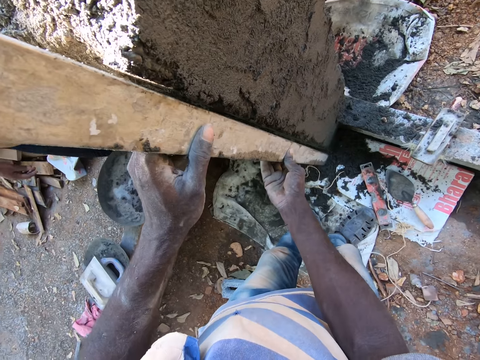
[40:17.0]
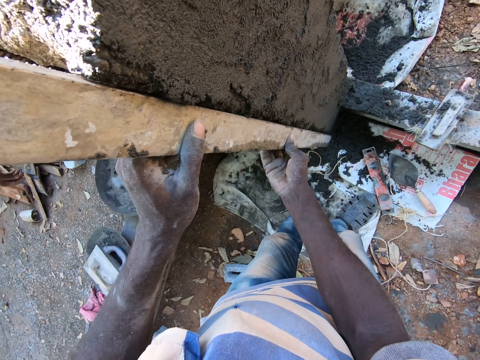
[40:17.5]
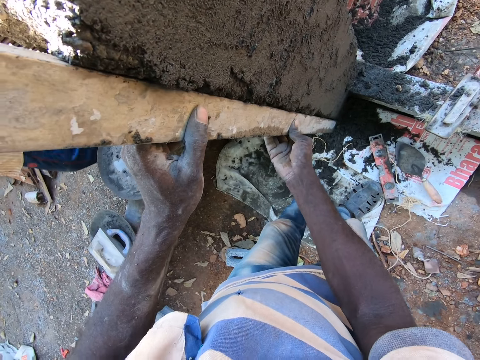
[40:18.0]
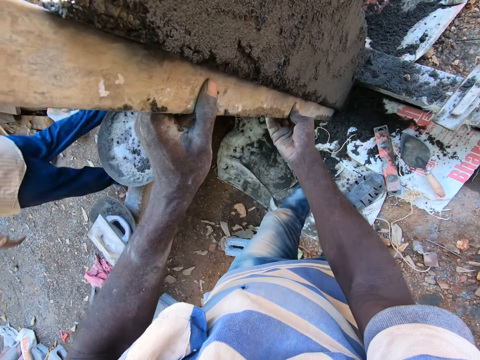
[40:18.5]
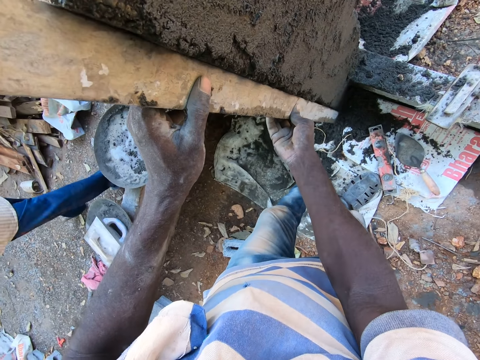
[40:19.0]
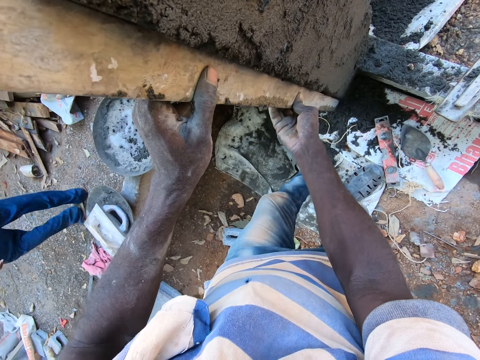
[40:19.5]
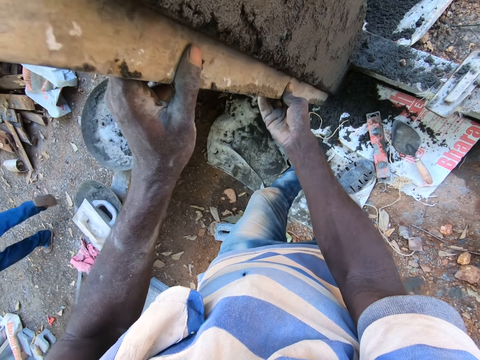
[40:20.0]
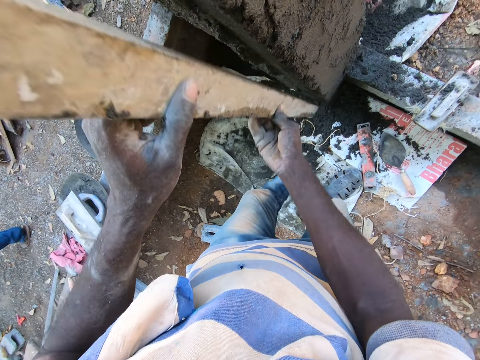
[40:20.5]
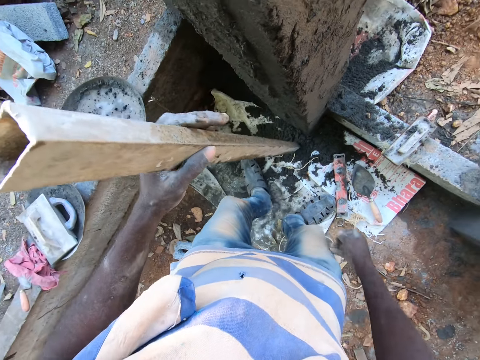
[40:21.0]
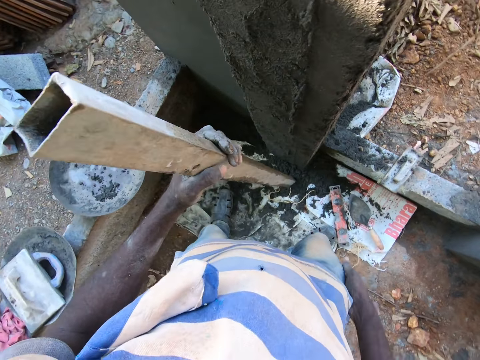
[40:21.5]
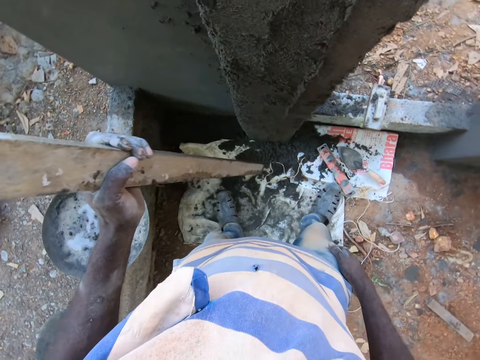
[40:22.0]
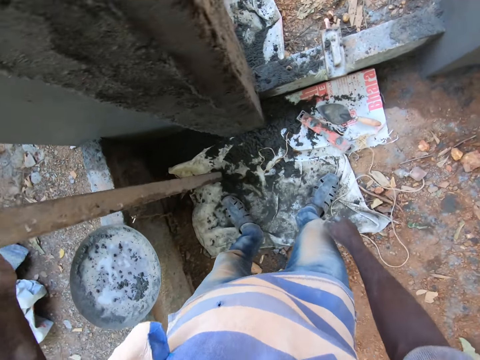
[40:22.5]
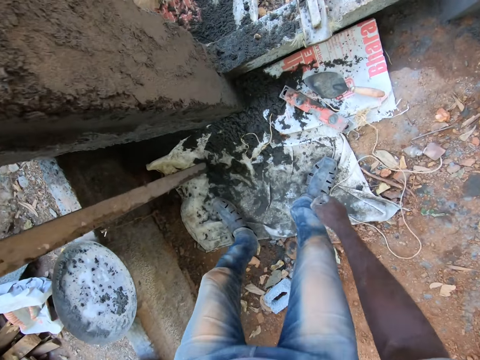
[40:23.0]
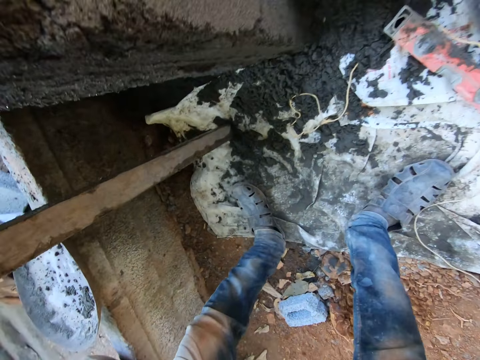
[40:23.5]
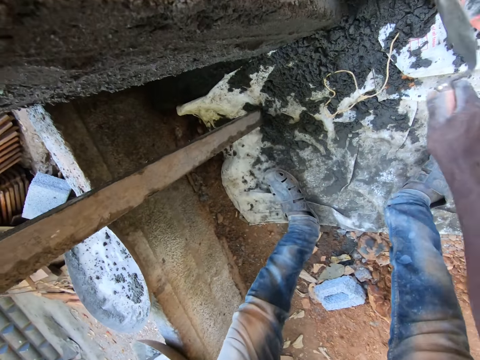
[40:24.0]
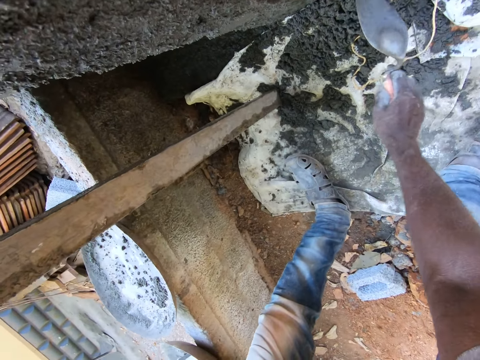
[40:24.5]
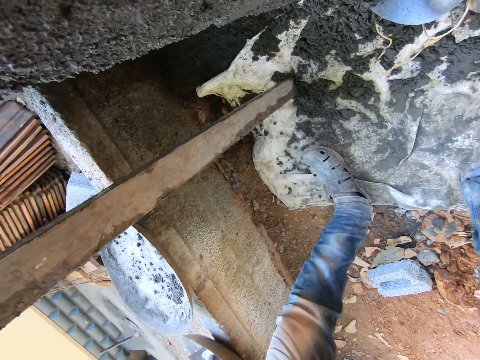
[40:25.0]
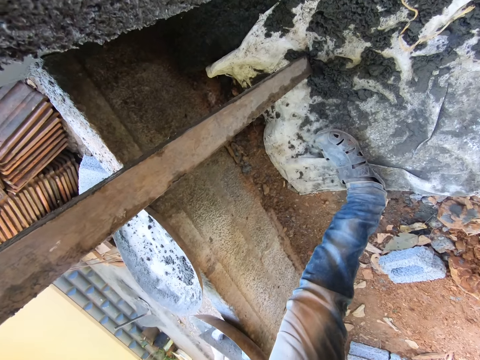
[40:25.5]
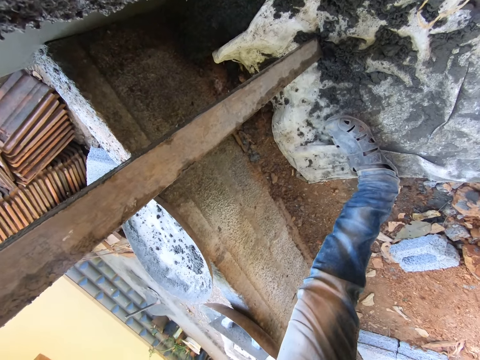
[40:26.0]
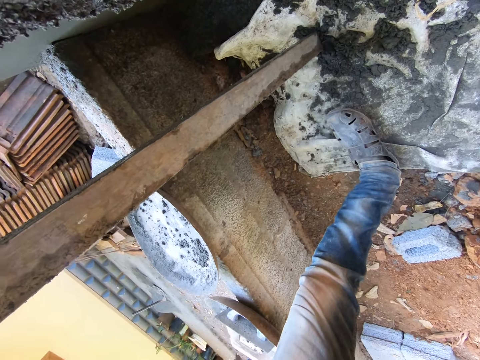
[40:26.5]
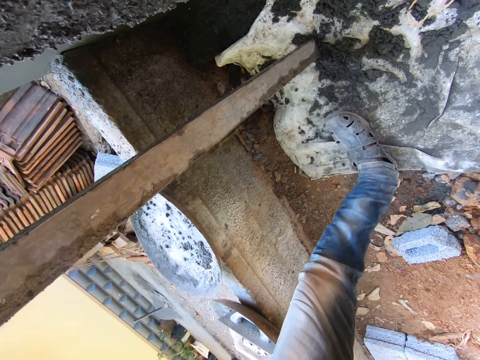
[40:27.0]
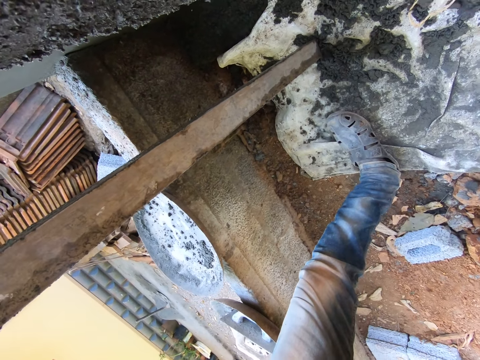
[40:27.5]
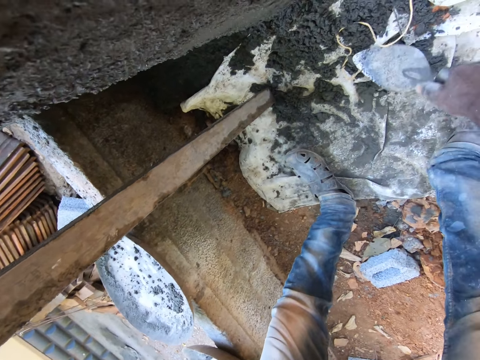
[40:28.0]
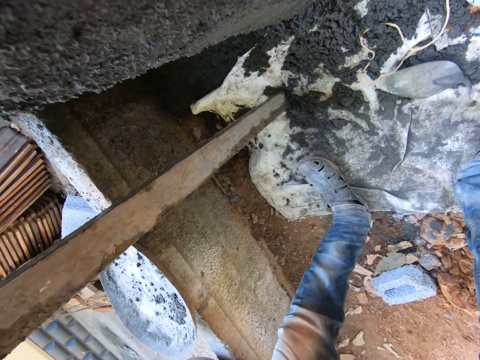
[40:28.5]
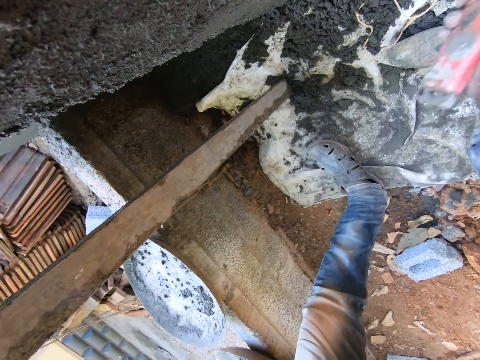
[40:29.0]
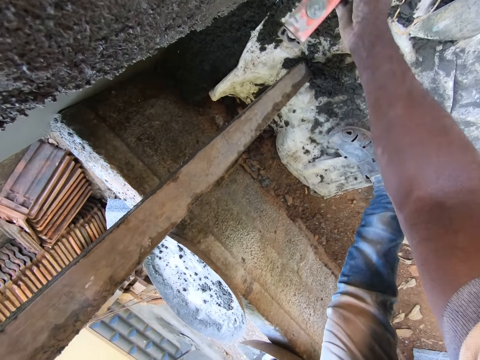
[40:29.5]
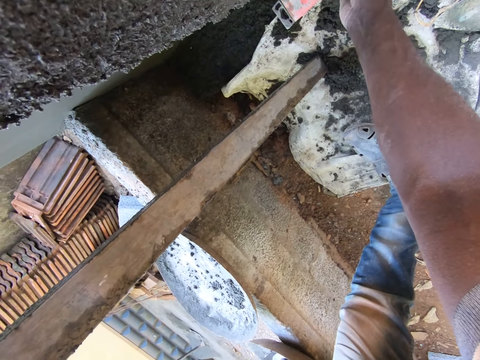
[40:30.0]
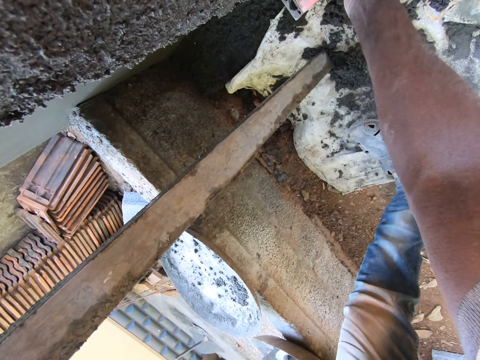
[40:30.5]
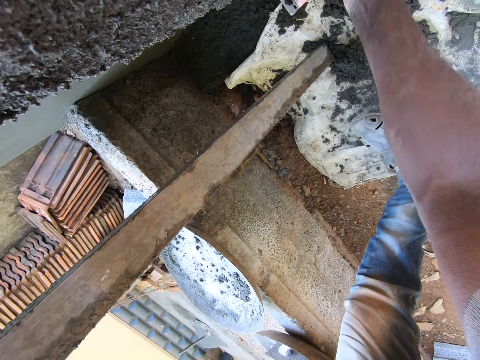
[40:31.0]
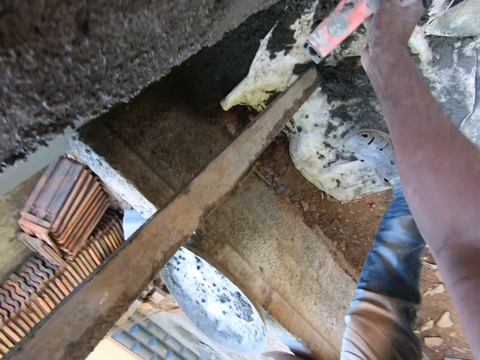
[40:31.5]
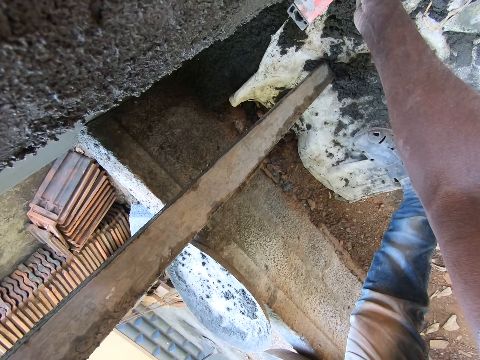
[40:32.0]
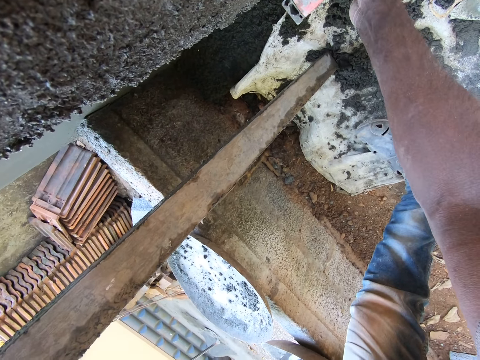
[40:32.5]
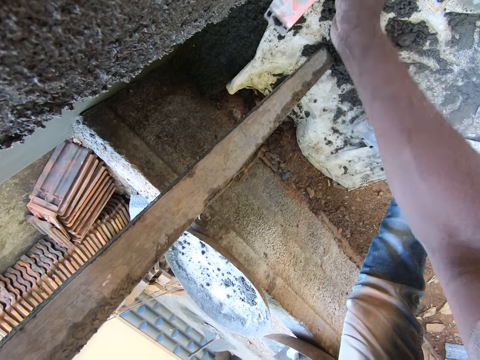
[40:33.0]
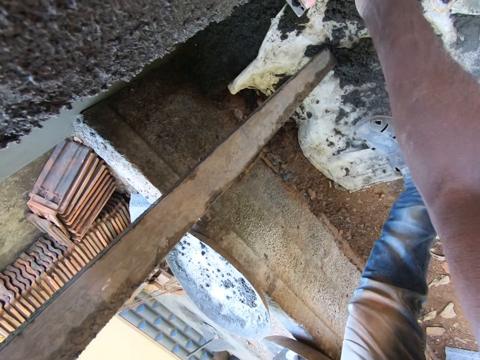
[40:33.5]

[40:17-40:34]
The camera wearer rubs the iron rod on the cement on the fence with his hands. He picks the hand trowel on the paper bag with his left hand. He gathers the cement on the paper bag with the hand trowel in his right hand. He takes the cement on the paper bag with the hand trowel in his right hand. He drops the hand trowel on the paper bag with his right hand. He rubs the spirit level on the cement on the pillar with his right hand. He rubs the spirit level on the cement on the pillar with his right hand again.

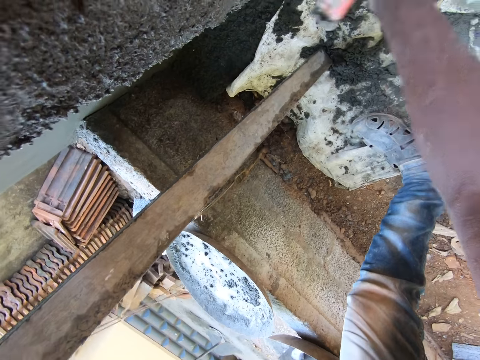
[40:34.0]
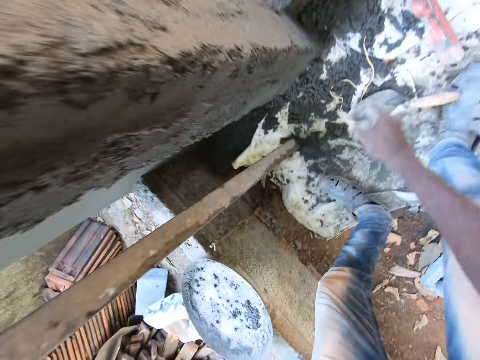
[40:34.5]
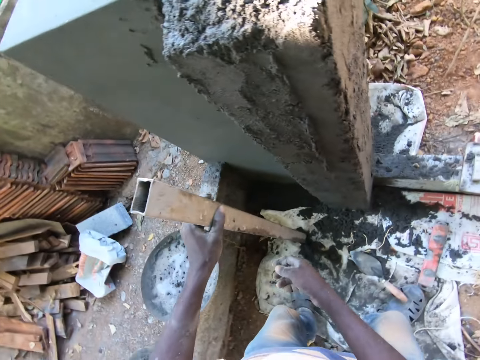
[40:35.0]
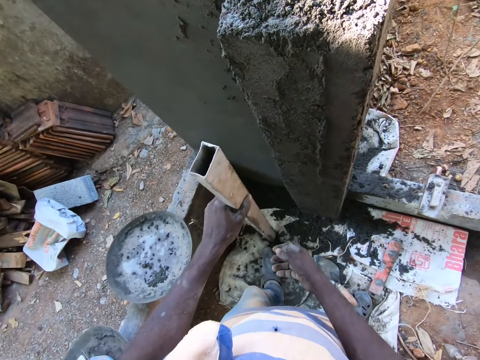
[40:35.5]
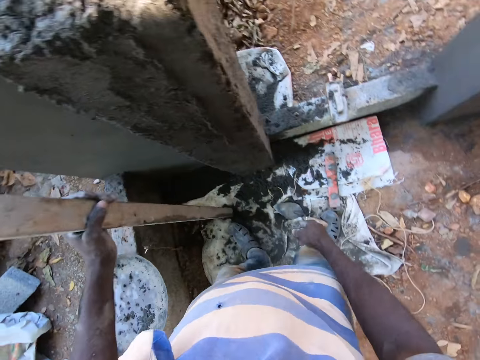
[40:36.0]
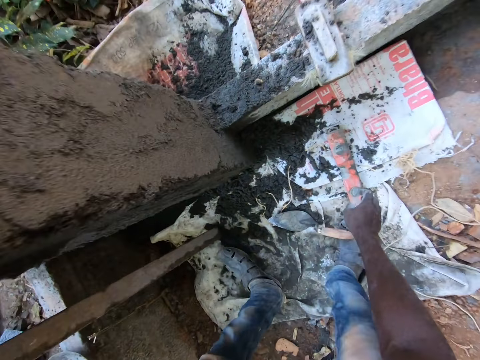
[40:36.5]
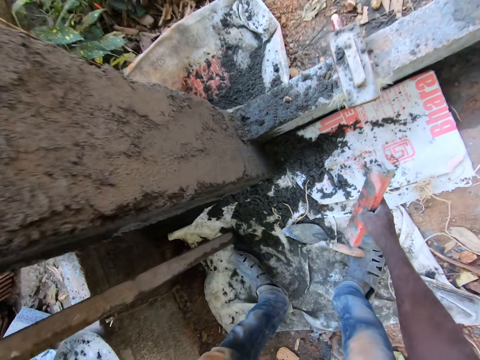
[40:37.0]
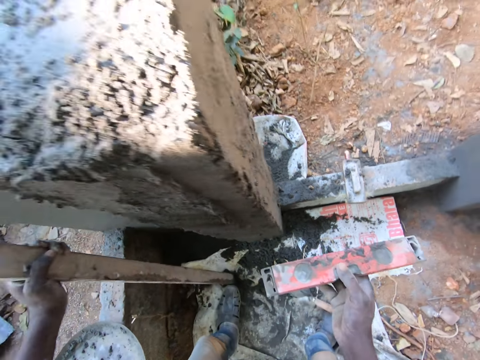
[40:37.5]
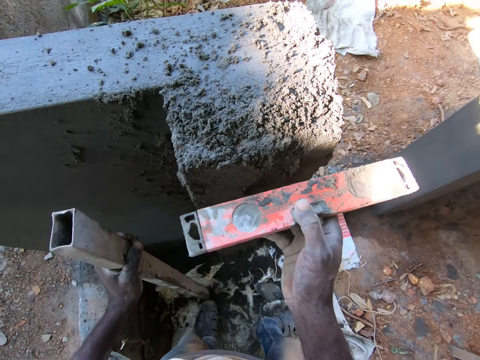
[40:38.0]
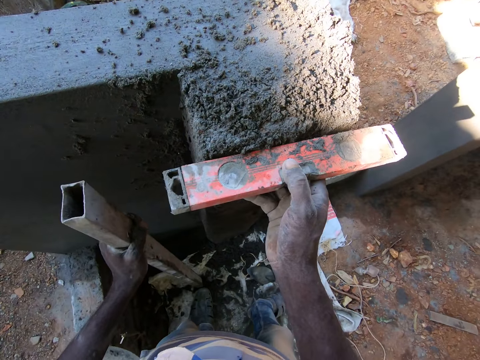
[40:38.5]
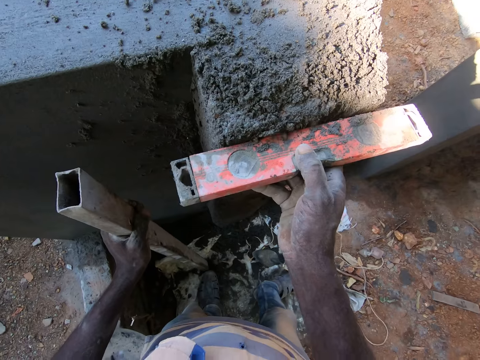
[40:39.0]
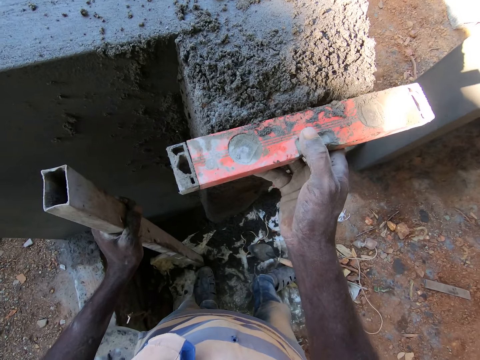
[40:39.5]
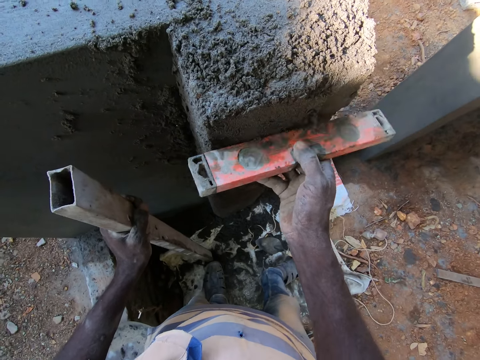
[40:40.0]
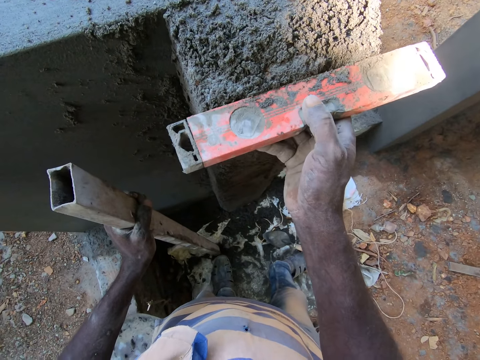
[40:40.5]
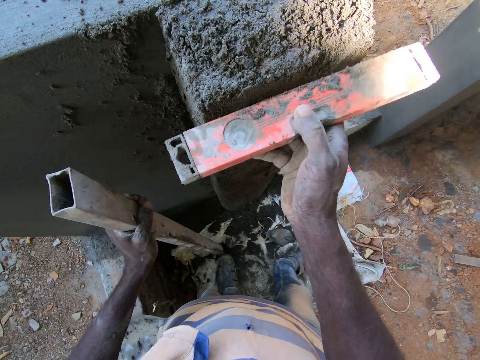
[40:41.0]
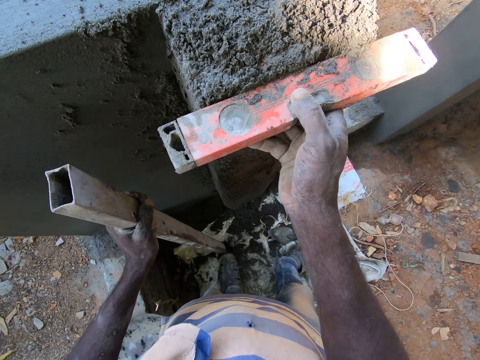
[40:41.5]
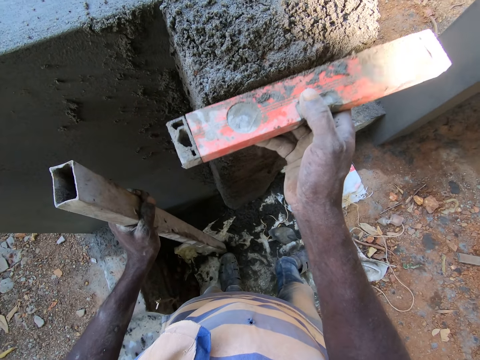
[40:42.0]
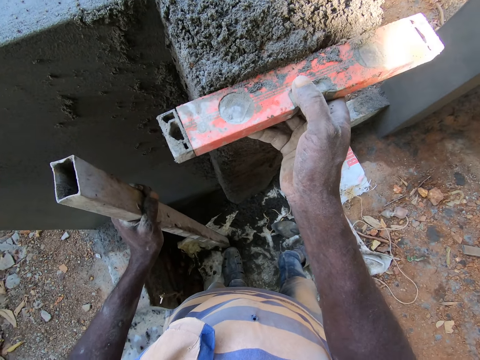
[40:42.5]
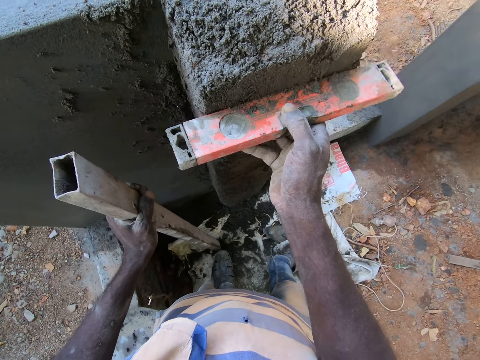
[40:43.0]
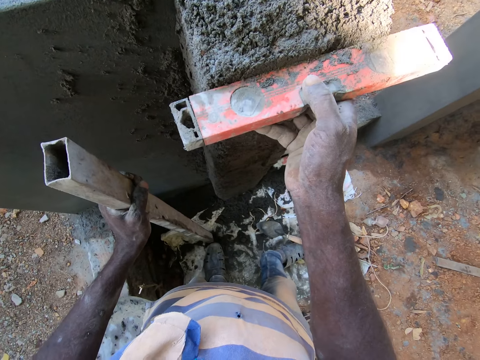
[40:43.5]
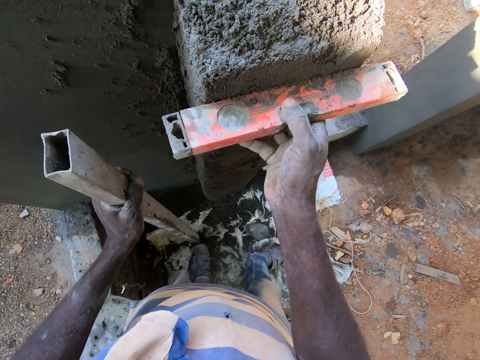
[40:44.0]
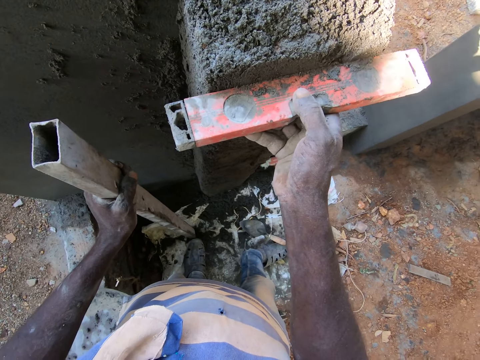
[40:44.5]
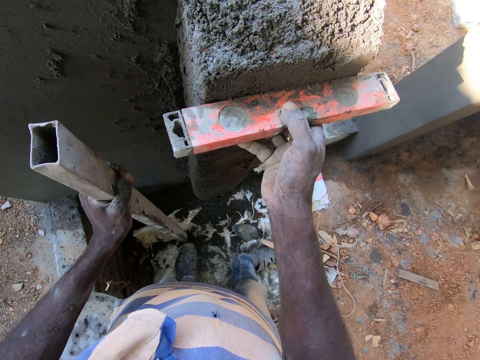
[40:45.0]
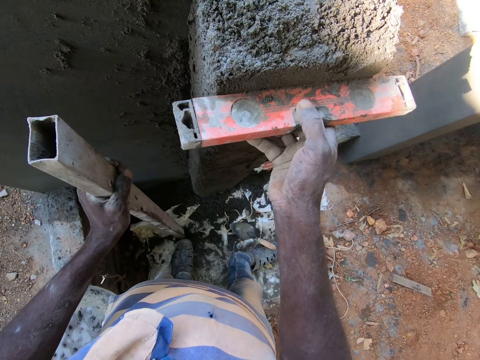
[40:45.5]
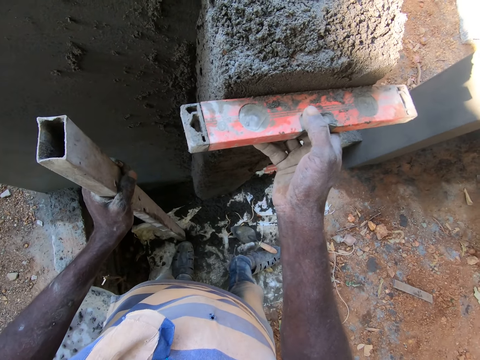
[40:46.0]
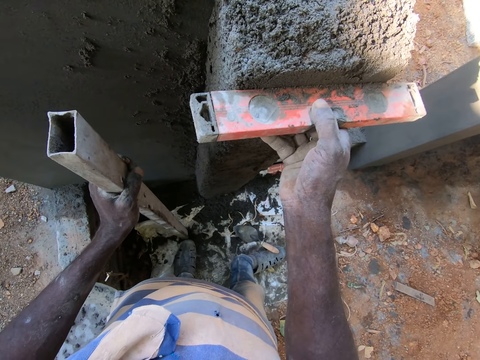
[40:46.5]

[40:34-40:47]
The camera wearer drops the spirit level. He picks up the metal bar. He takes the spirit level from the ground with his right hand. He rubs the spirit level on the cement on the pillar with his right hand.
